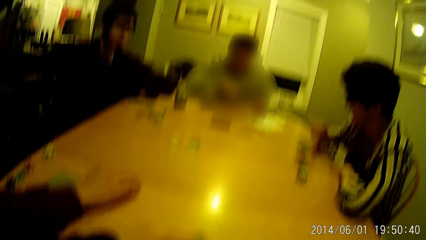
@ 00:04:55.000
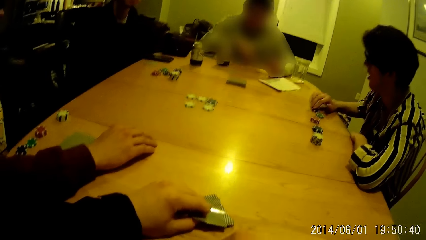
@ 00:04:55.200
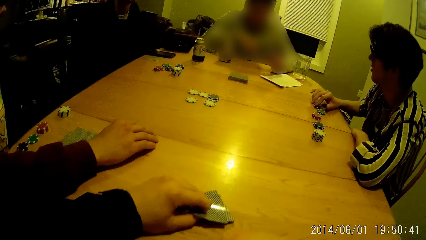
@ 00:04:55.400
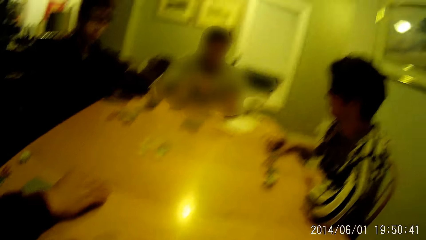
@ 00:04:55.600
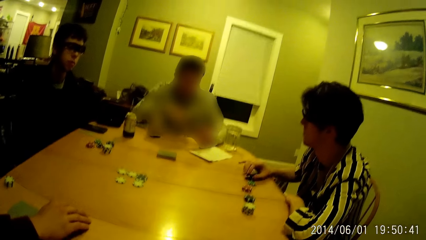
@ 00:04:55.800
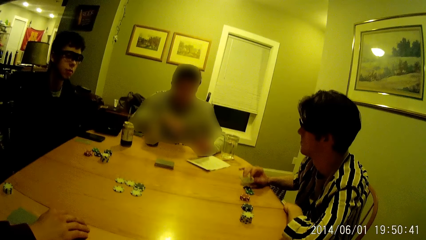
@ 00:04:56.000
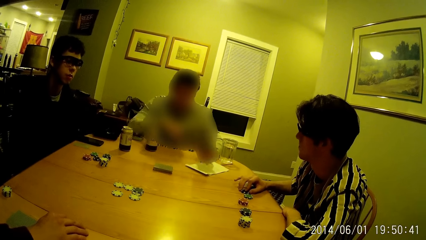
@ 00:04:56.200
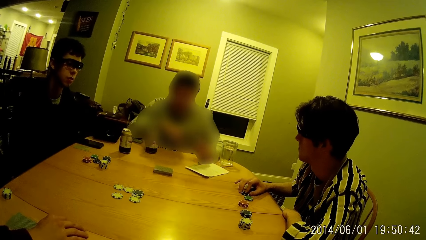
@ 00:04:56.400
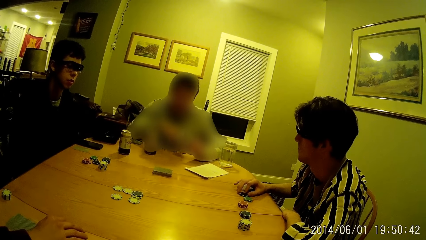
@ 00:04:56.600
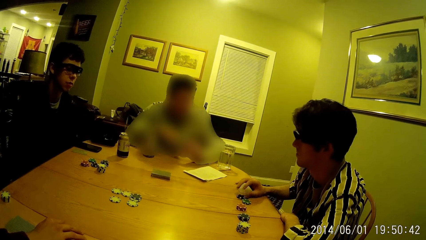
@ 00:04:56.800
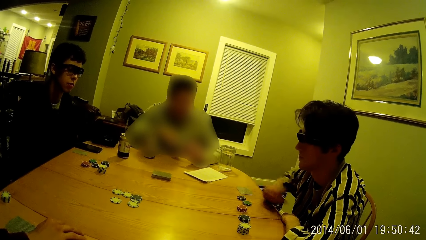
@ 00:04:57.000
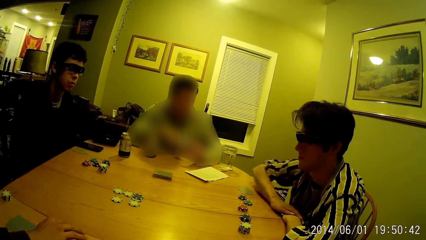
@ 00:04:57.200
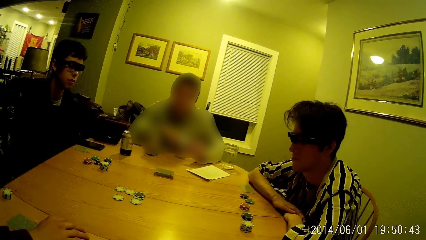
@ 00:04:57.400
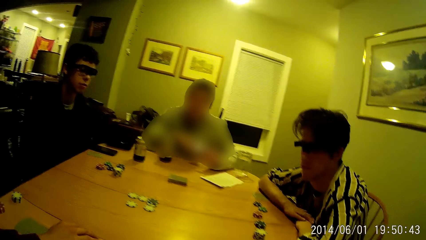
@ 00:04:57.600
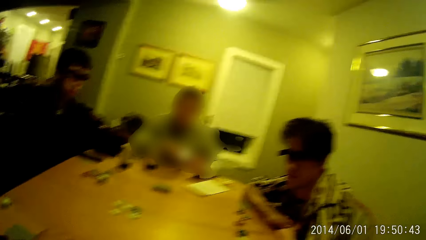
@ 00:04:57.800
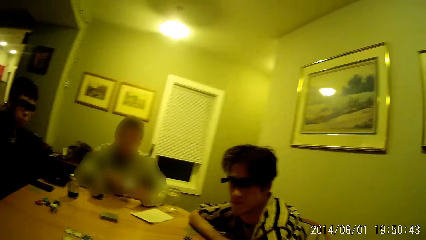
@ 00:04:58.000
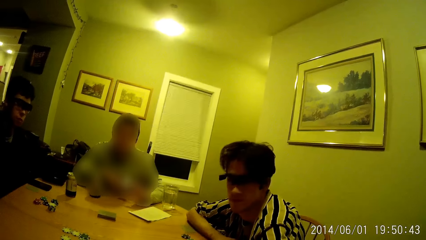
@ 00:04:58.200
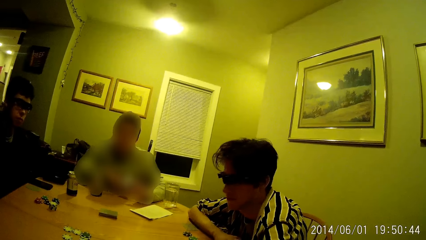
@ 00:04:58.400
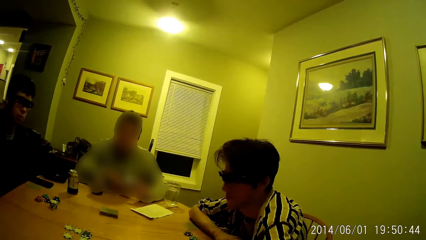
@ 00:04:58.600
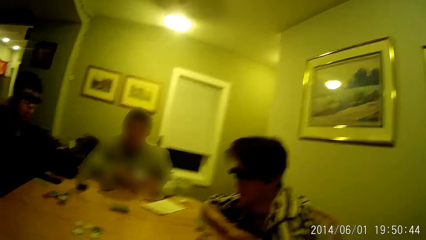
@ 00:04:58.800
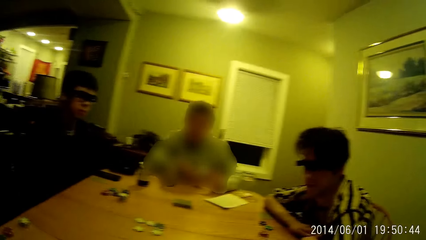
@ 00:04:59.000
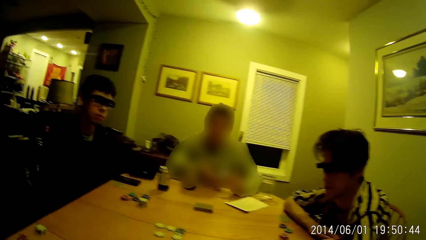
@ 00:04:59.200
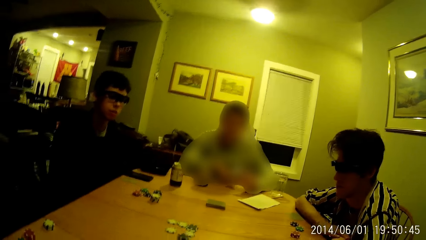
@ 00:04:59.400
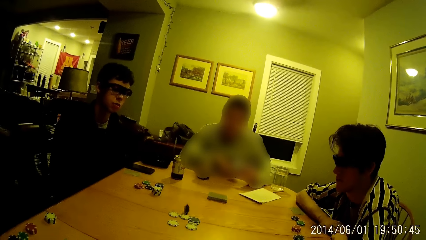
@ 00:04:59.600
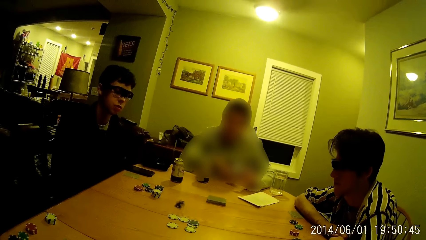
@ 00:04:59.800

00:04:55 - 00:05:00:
A man taps a poker chip on the table with his right hand. The camera wearer looks around. He throws a poker chip on the table with his right hand.

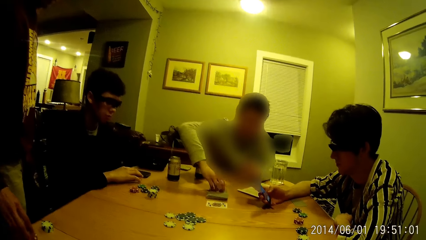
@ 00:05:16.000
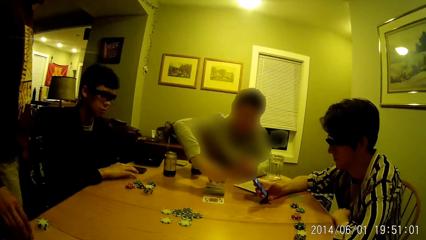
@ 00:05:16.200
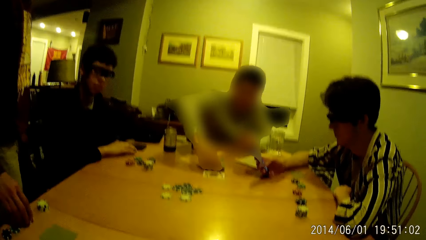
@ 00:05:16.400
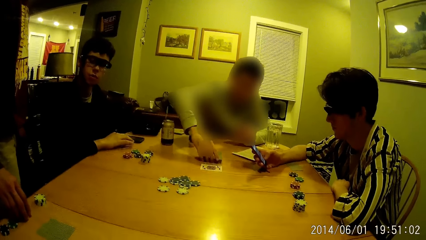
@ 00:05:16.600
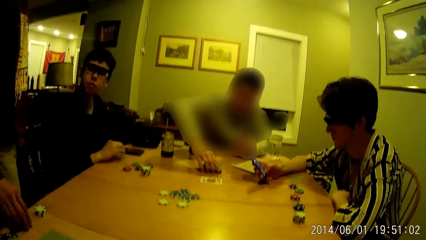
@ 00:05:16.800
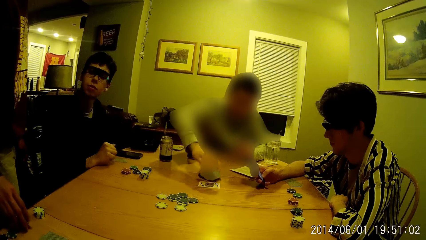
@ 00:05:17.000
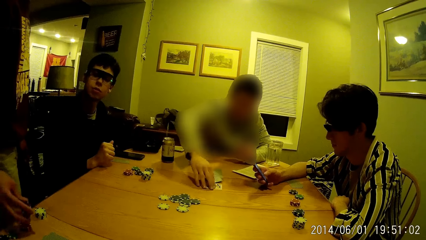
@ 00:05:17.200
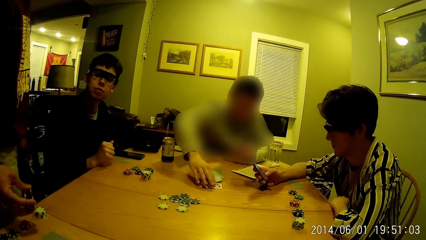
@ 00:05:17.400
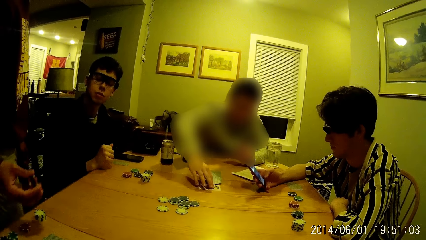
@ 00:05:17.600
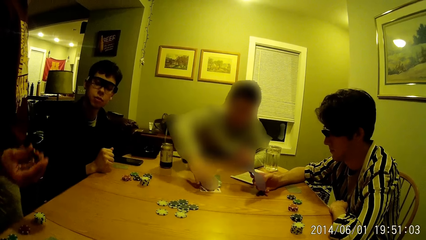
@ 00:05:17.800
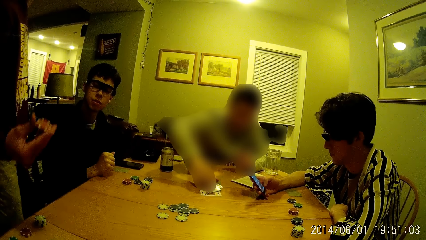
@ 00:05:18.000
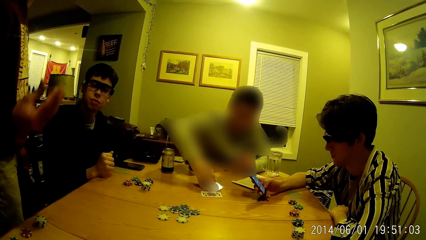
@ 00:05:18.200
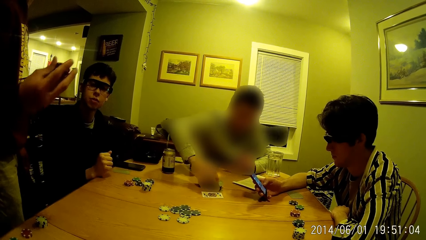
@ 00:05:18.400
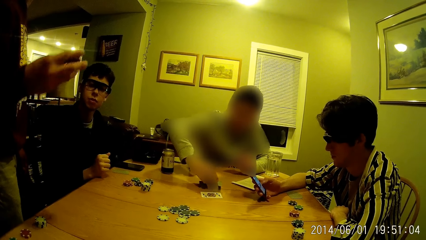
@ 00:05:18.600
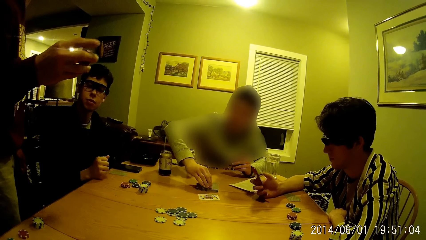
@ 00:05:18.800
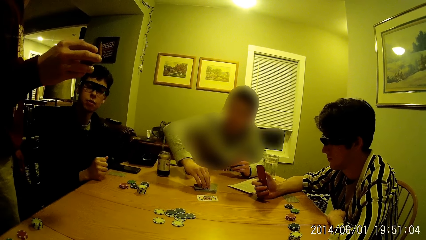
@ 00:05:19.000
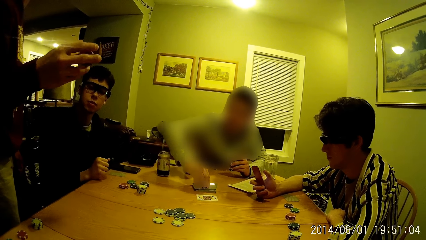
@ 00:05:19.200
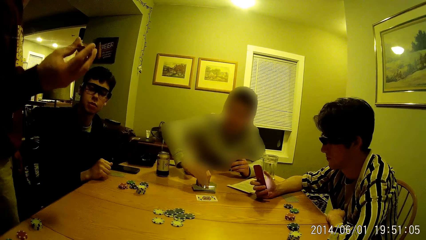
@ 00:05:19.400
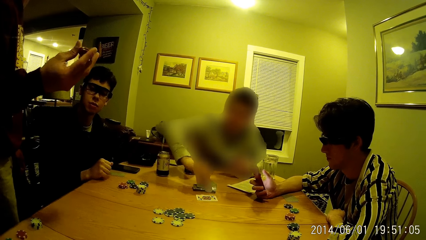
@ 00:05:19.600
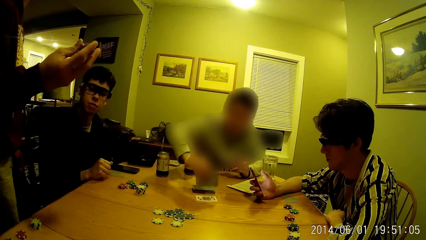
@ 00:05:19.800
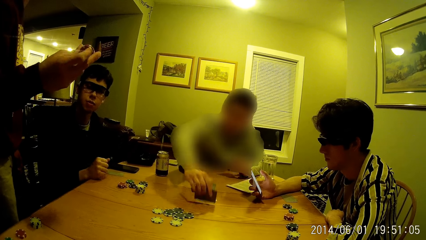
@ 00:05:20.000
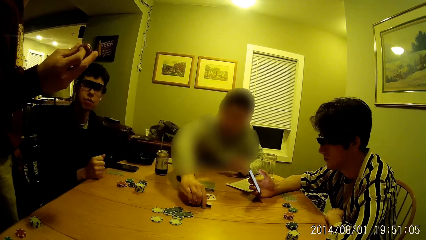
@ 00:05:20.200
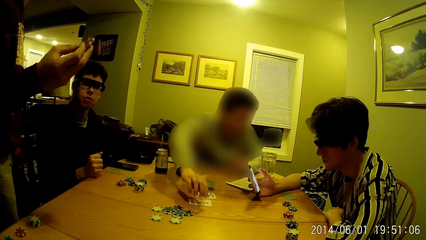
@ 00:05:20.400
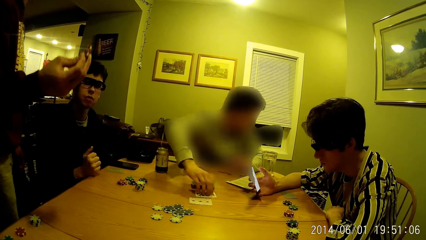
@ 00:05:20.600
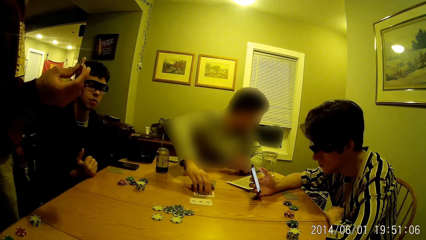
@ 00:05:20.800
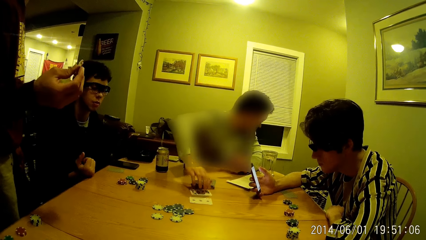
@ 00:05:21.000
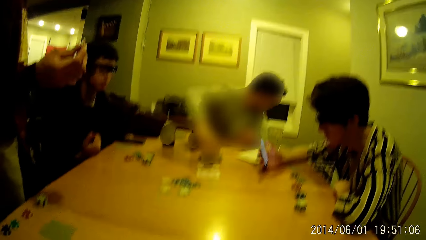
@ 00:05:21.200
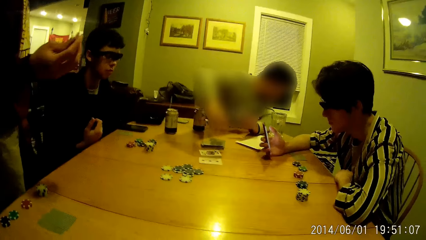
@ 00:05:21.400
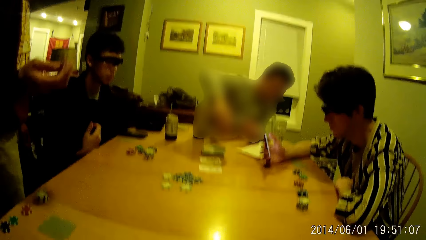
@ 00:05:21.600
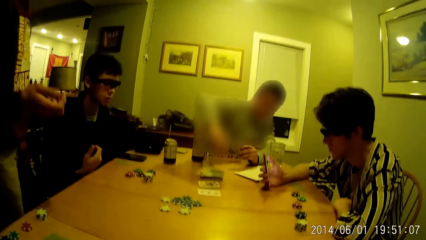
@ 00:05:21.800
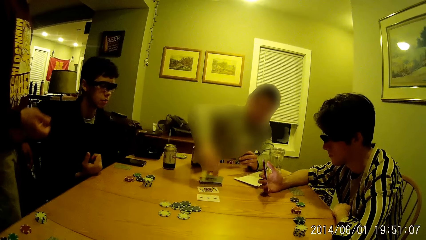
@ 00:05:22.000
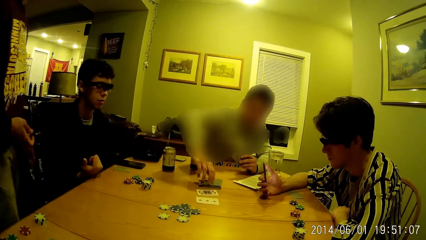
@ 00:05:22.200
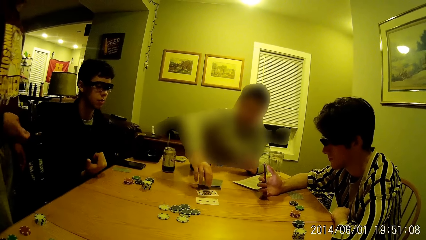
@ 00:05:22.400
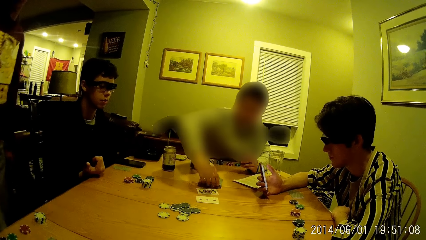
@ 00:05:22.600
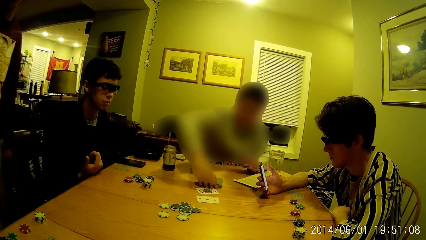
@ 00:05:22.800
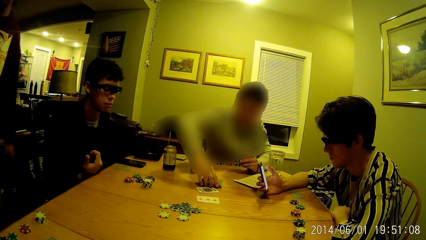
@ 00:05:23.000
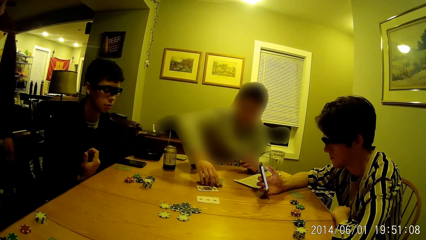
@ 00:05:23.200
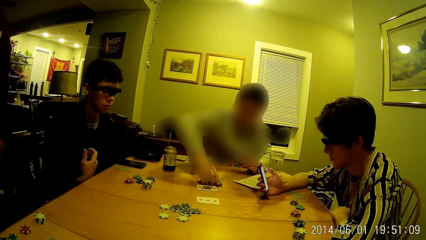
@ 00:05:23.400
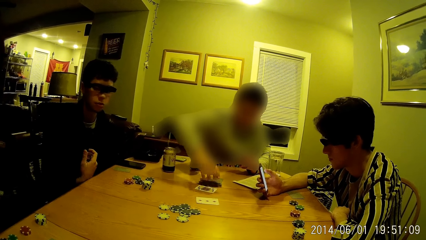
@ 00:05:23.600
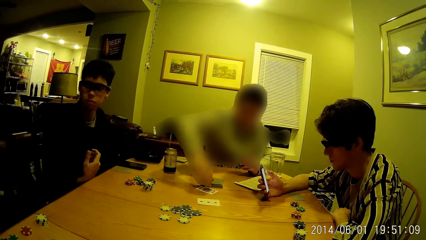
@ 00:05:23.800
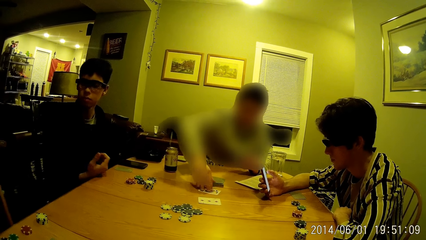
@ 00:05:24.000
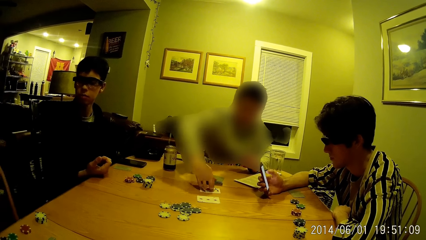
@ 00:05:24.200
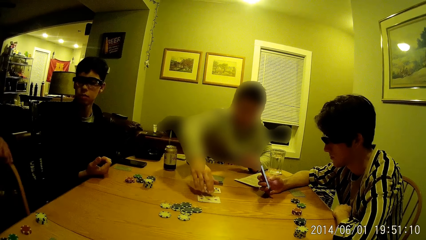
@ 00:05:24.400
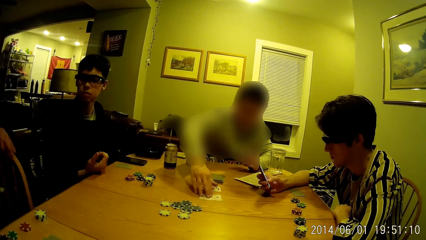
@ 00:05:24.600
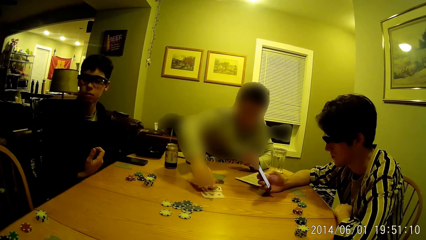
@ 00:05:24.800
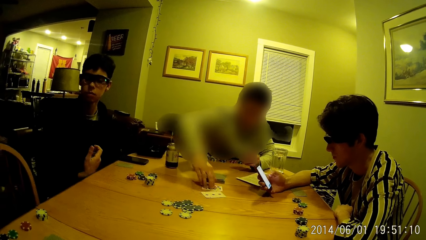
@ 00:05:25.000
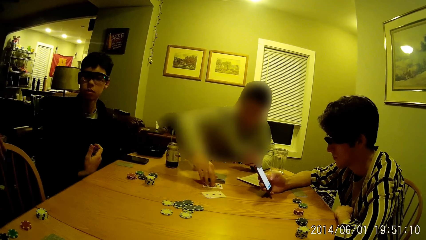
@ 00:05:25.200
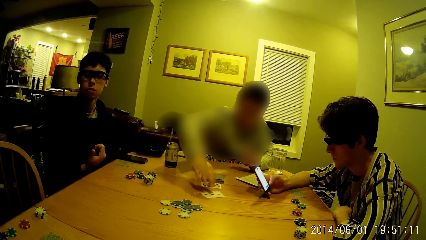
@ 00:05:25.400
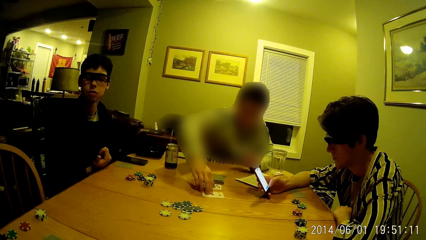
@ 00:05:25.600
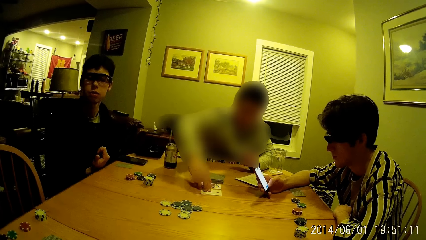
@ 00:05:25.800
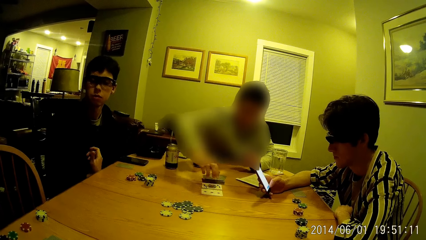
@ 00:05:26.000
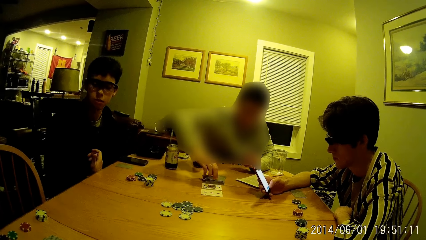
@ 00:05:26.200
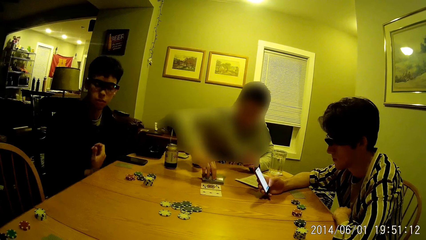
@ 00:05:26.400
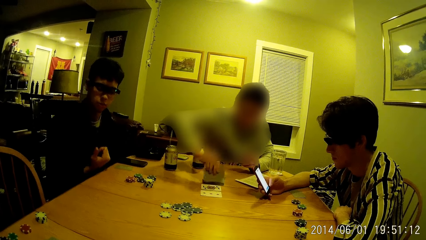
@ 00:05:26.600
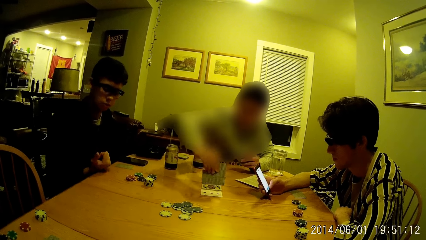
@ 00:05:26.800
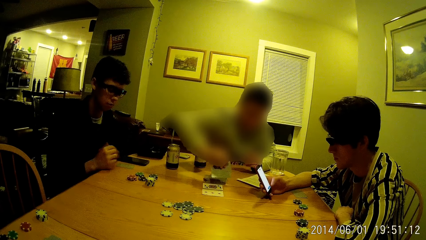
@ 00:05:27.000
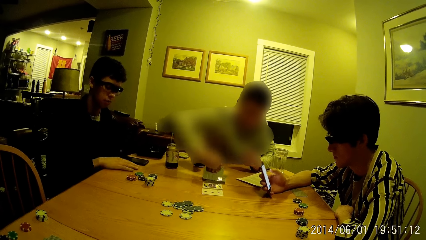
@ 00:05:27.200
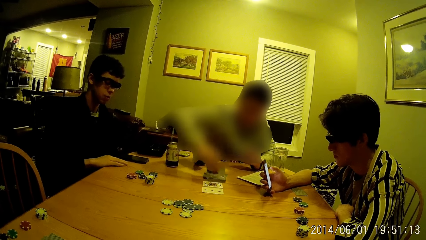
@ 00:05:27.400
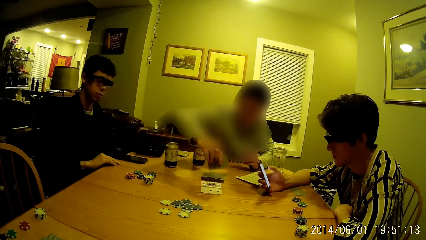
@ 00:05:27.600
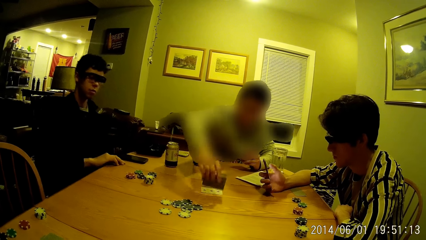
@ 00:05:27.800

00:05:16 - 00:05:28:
A man moves the pack of cards on the table with his right hand. Another man picks up a poker chip on the table with his right hand. A person holds a poker piece. The first man picks a card from the pack of cards on the table with his right hand and arranges the card on the table with his right hand. Another person looks on the floor. A third person shakes hands. The second person arranges poker pieces. The first man moves the pack of cards on the table with his right hand. The first person turns around. The second man adjusts a chair with his left hand. The first person pushes the chair. The first man picks a card from the pack of cards on the table with his right hand. A third man picks up the cards on the table with his right hand.
